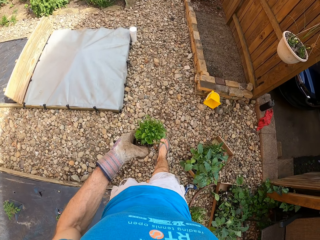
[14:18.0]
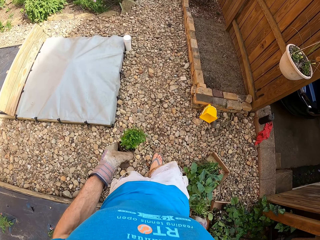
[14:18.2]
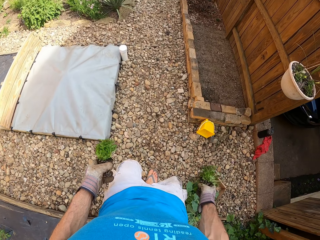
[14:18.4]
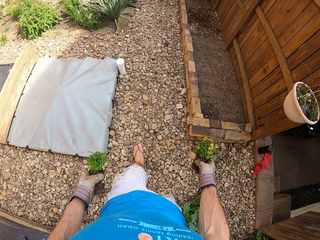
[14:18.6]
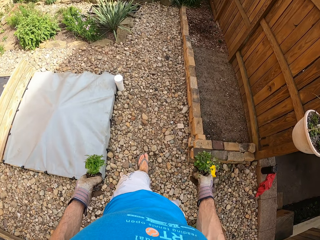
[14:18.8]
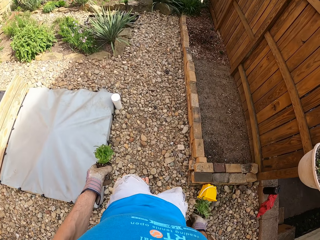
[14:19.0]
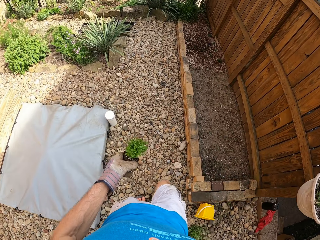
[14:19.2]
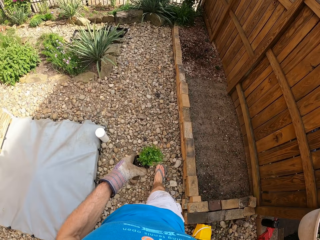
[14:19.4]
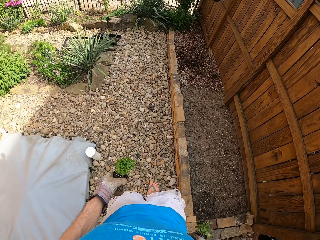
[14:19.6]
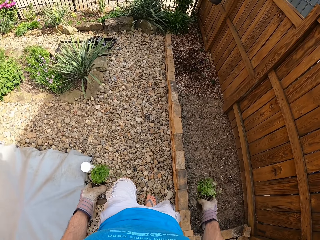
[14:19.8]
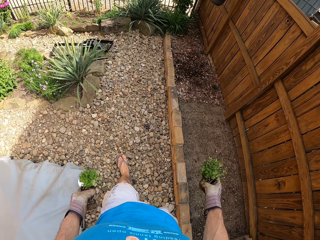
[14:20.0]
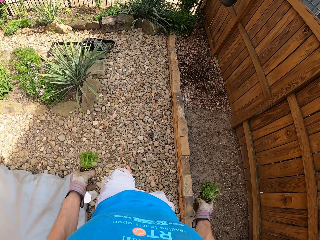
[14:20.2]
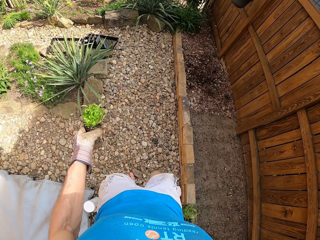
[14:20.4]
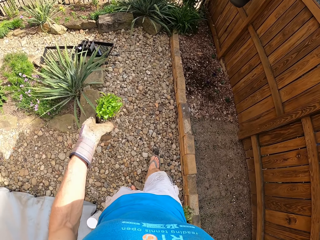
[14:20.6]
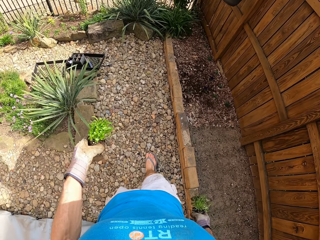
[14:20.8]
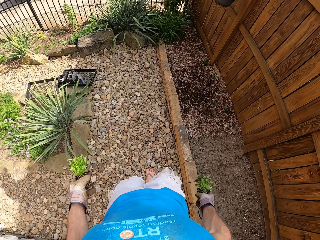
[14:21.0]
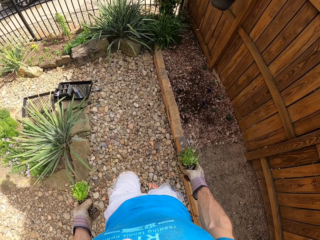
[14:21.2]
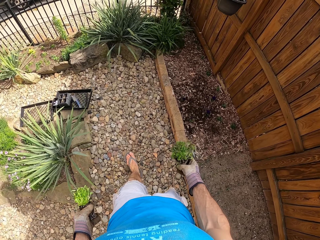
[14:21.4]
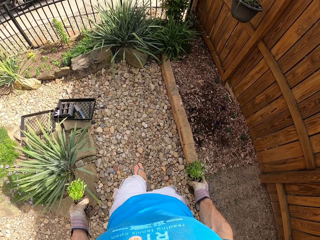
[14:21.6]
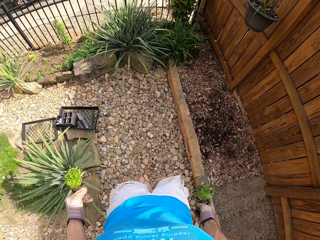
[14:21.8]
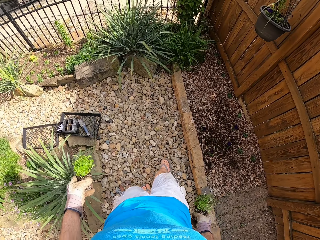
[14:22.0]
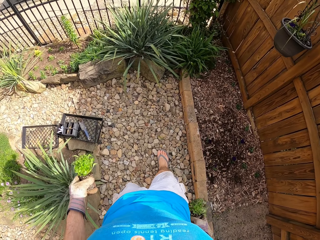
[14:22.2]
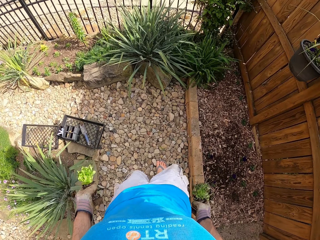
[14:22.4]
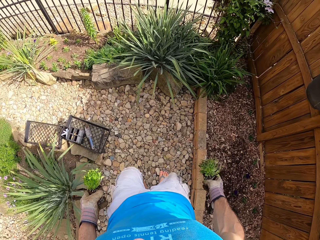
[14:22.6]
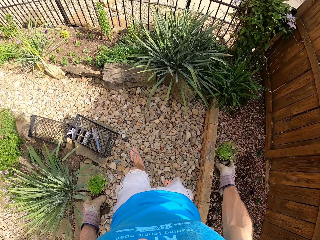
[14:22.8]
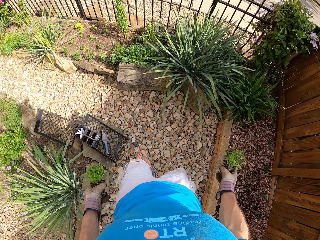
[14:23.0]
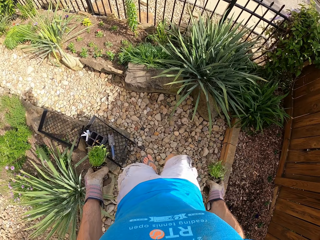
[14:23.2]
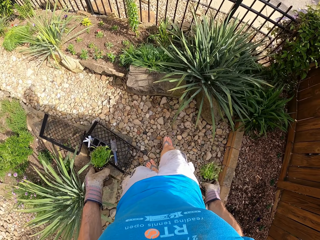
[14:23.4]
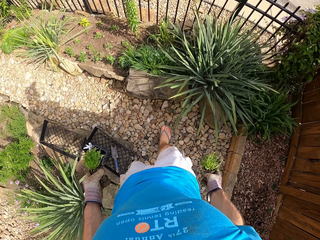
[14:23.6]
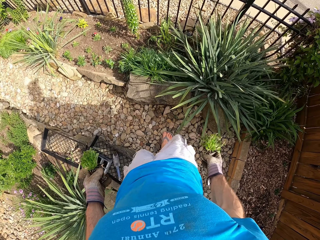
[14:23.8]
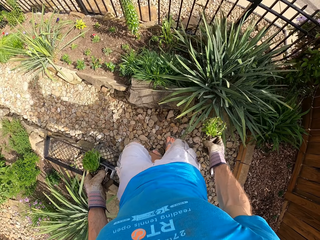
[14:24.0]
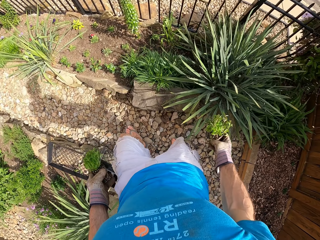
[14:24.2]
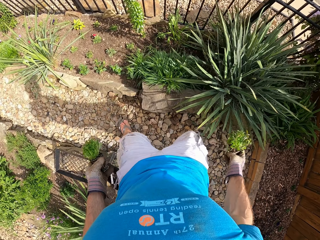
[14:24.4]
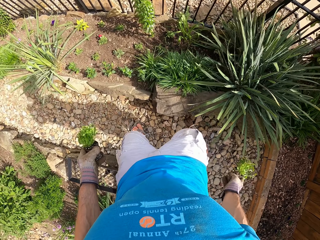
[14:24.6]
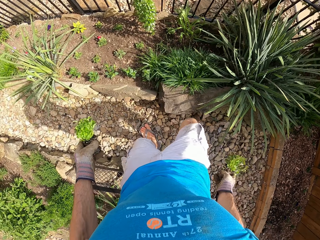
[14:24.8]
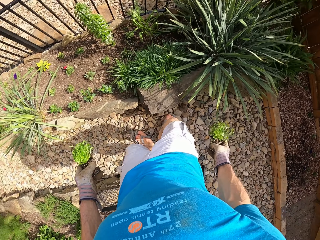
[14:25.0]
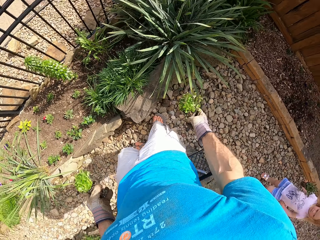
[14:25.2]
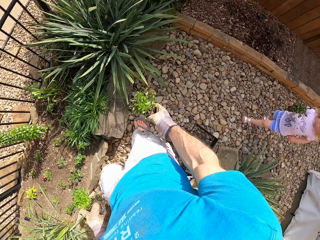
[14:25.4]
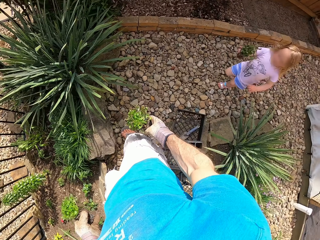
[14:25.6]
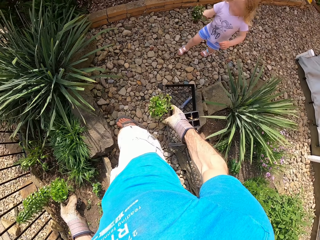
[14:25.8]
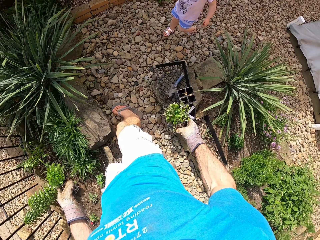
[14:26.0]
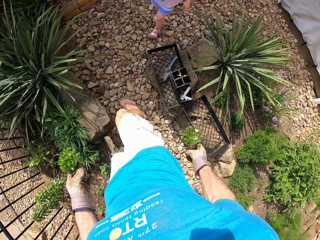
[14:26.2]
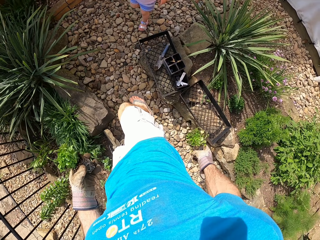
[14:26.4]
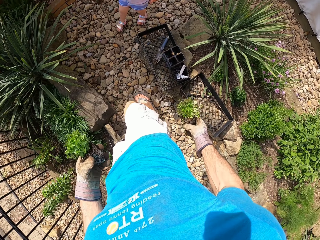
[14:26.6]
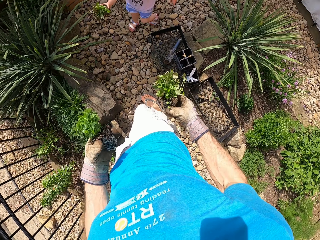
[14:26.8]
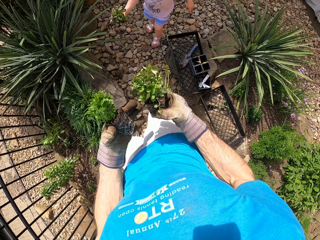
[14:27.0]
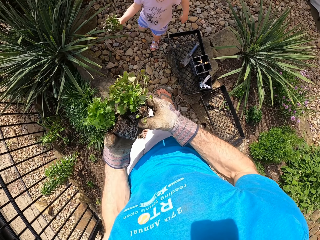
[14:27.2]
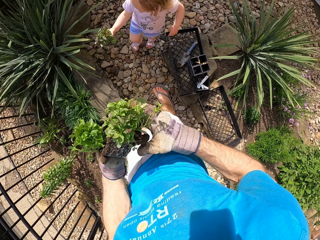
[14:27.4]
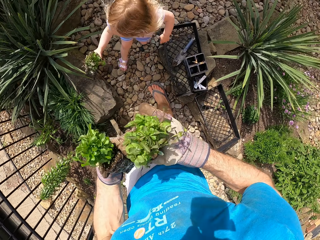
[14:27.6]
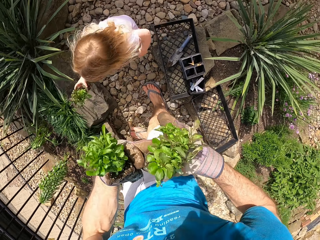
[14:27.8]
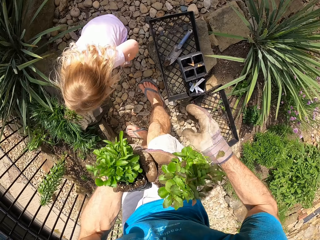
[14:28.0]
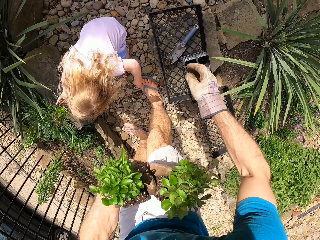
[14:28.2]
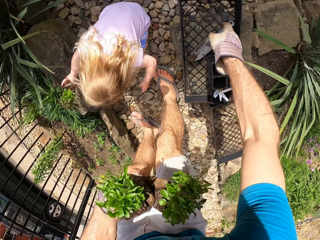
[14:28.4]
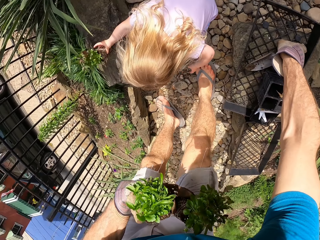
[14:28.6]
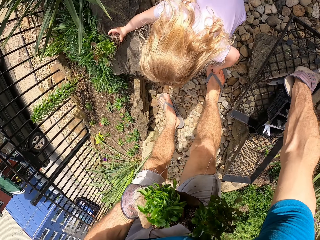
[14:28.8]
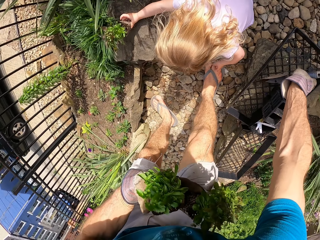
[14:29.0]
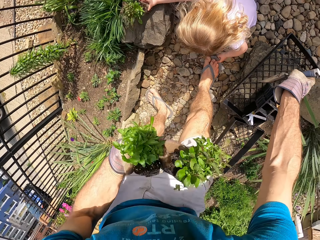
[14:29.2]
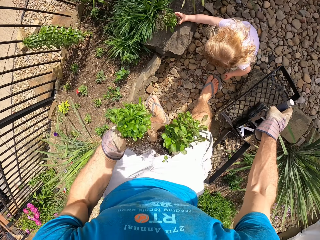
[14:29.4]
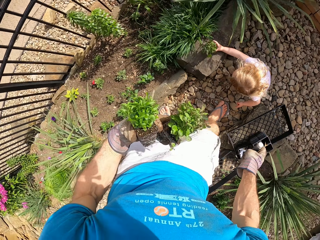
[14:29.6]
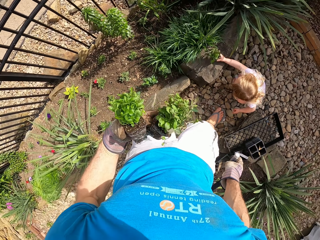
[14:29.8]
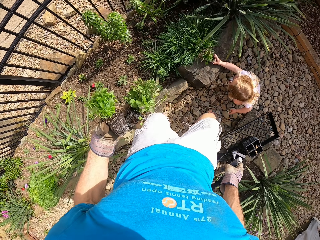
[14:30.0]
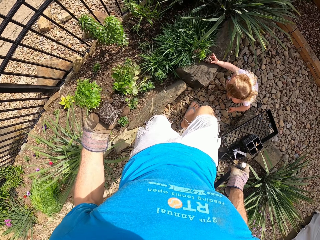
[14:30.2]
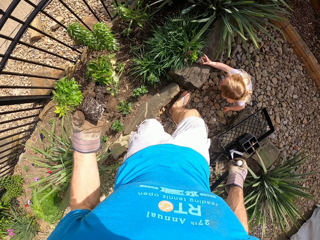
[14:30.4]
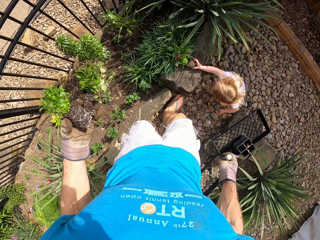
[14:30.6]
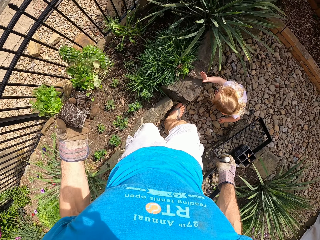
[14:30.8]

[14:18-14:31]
Someone follows the camera wearer around a garden. The camera wearer picks up a garden trowel.

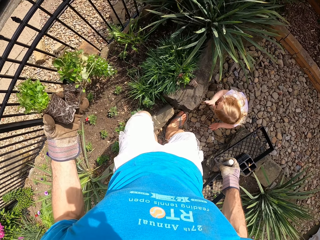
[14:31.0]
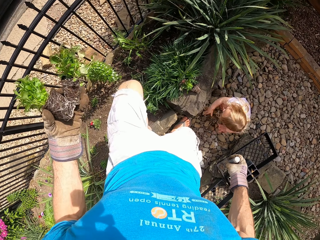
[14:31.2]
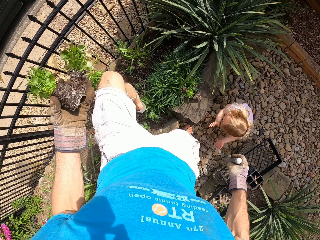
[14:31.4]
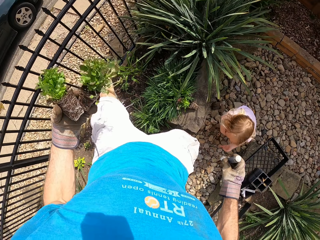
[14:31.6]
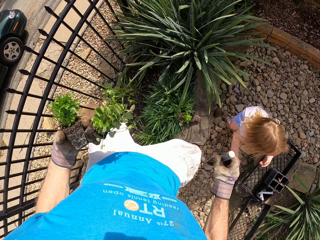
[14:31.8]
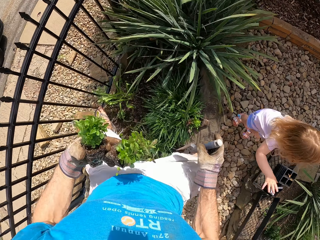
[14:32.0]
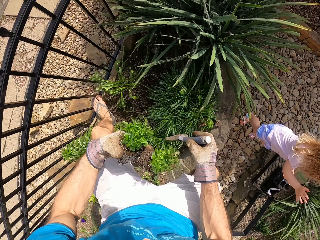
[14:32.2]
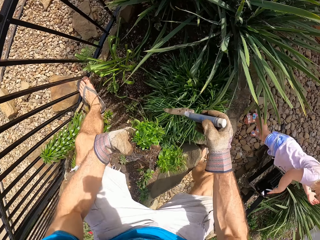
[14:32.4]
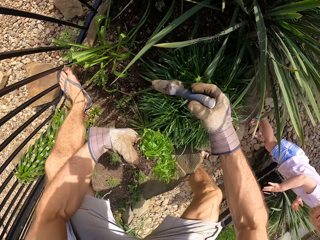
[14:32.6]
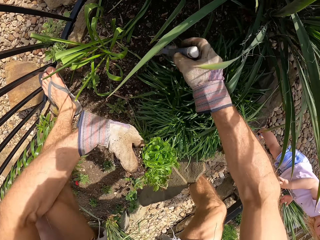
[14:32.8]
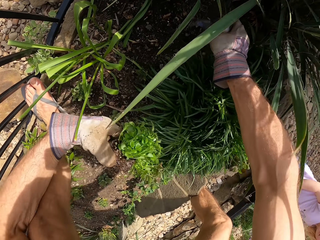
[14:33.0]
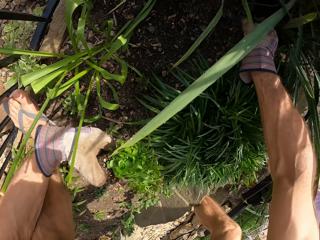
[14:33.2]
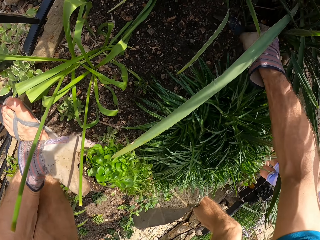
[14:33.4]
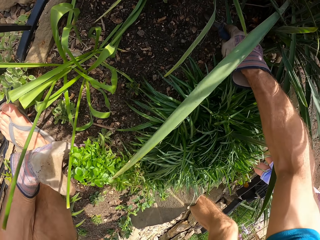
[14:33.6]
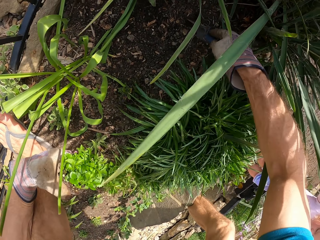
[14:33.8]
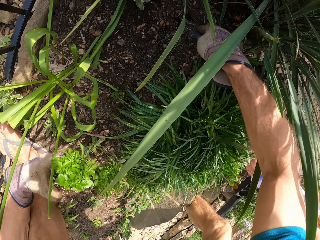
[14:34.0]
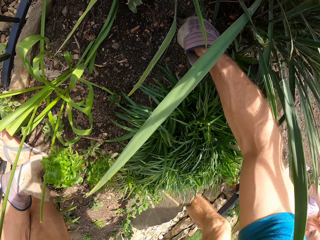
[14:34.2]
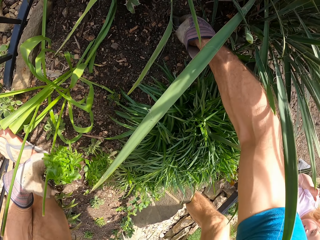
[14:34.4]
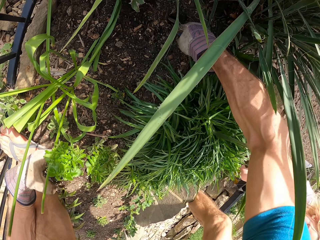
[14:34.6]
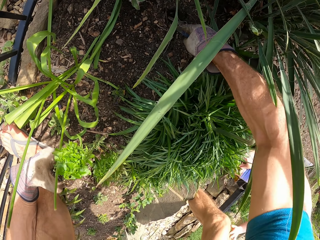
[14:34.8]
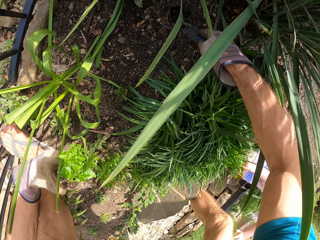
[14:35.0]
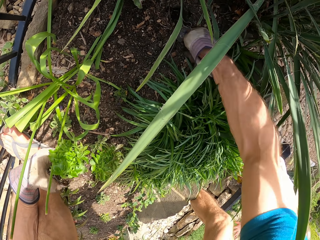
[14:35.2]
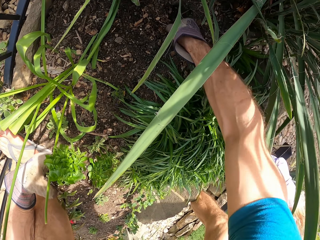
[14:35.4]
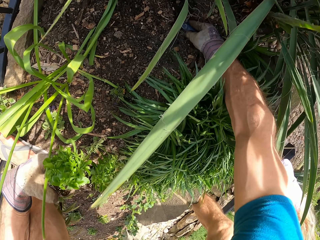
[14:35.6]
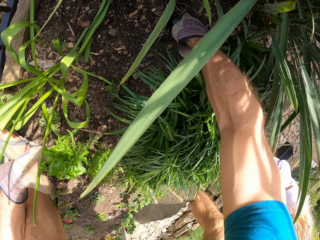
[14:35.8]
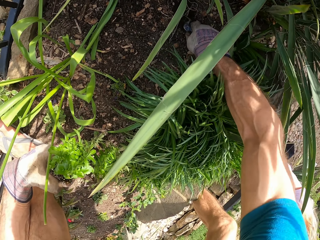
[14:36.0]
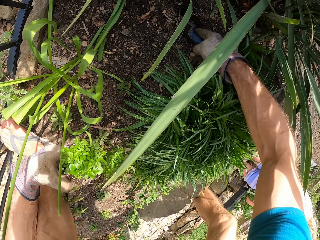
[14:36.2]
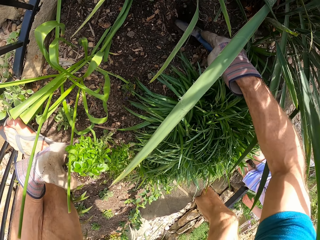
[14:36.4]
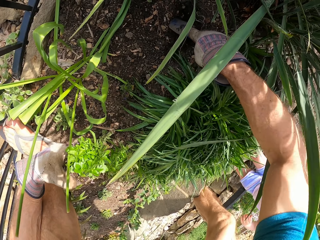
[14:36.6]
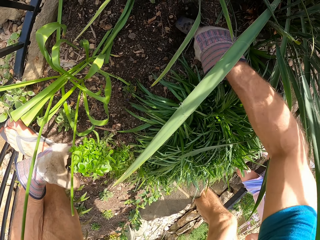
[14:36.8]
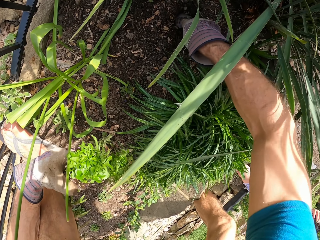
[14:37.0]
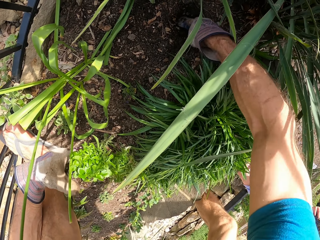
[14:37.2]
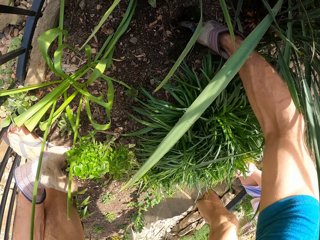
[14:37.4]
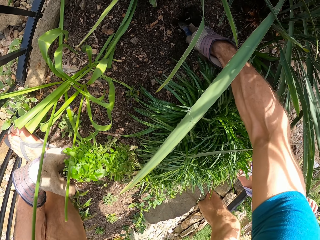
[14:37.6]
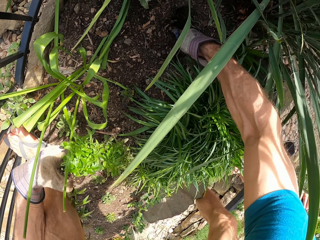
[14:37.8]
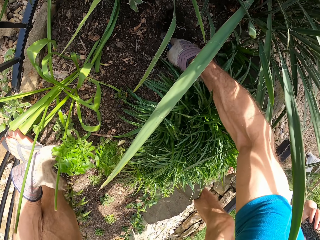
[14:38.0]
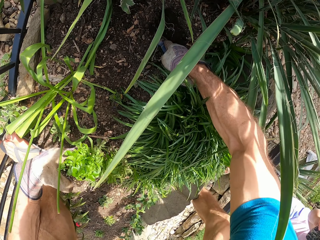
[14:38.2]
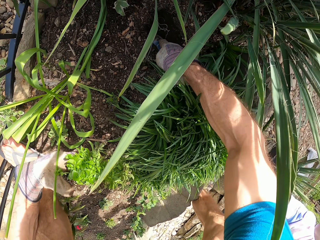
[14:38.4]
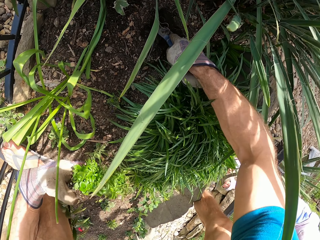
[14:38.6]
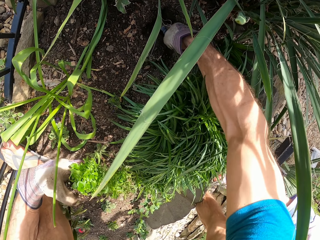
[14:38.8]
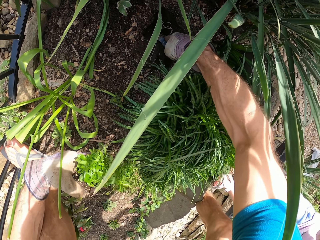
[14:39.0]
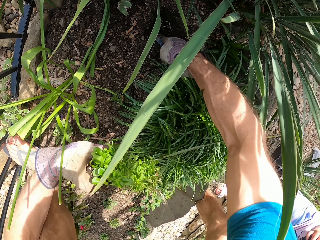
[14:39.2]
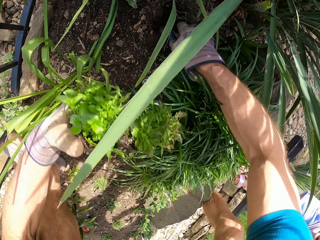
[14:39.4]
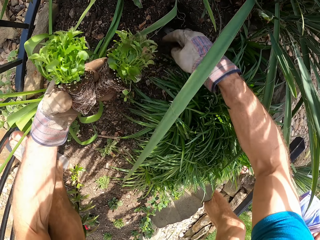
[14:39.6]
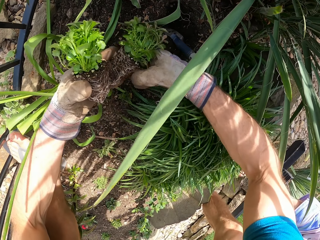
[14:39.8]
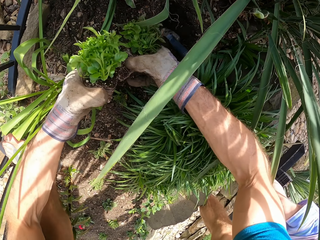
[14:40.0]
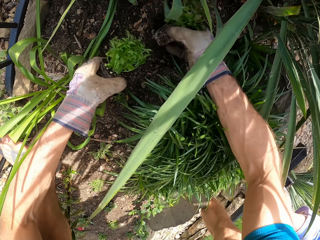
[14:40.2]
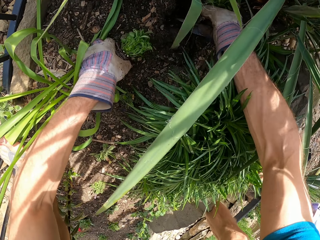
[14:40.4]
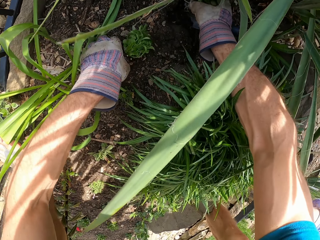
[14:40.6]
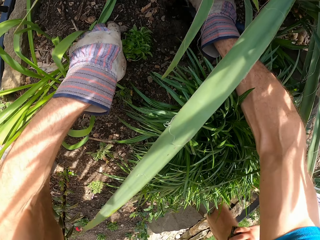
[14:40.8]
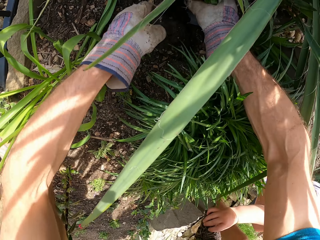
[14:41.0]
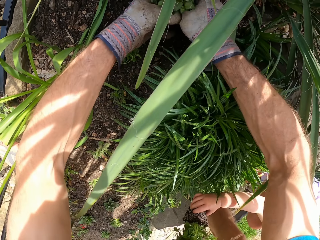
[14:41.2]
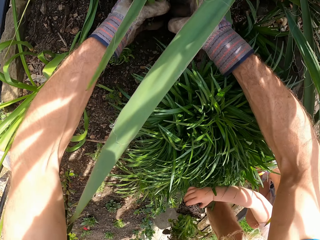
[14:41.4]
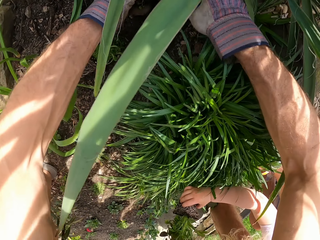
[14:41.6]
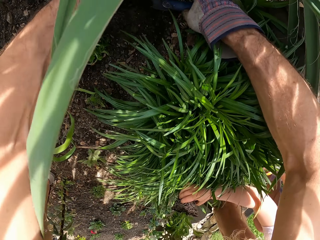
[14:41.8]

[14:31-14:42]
The camera wearer squats on the ground. They step on the metal rail. They dig with a hand trowel. They drop the garden trowel. They pick up a seedling. They plant the seedling in the hole.
